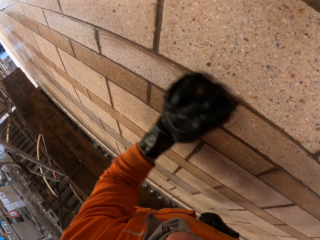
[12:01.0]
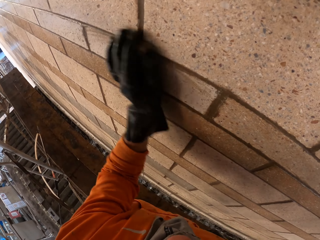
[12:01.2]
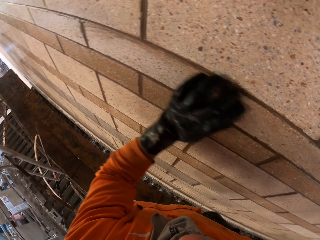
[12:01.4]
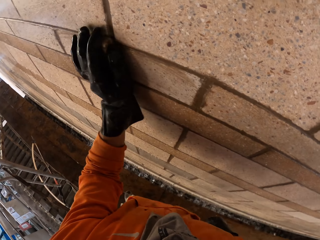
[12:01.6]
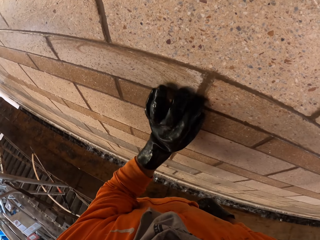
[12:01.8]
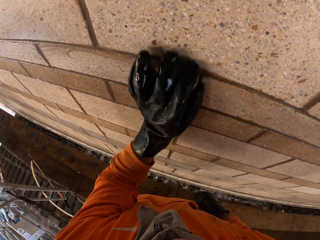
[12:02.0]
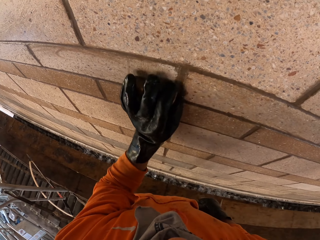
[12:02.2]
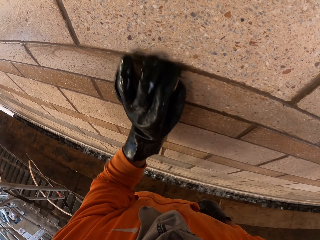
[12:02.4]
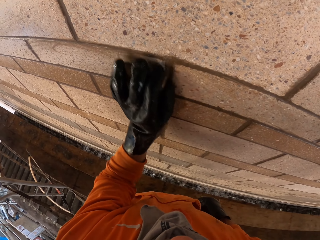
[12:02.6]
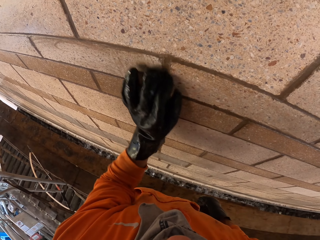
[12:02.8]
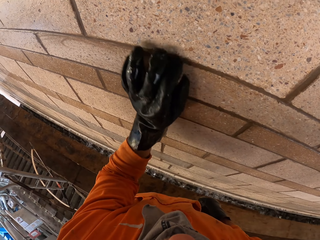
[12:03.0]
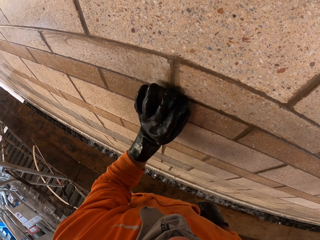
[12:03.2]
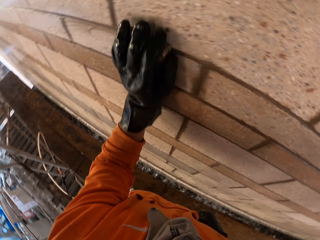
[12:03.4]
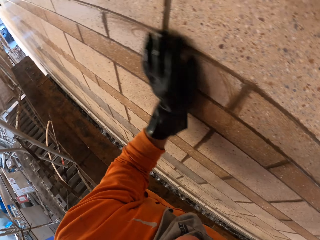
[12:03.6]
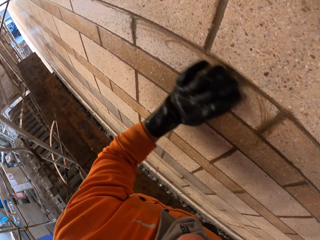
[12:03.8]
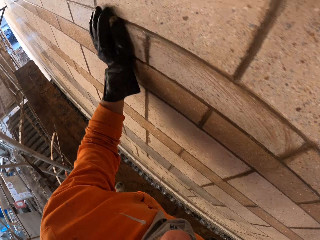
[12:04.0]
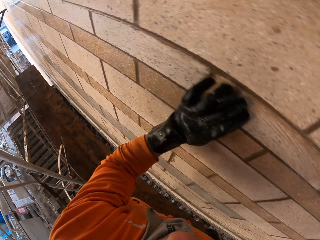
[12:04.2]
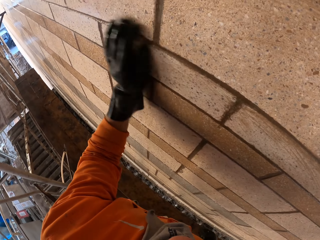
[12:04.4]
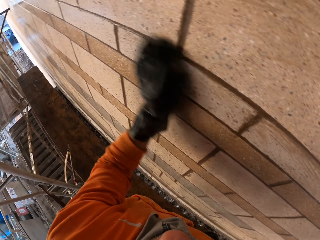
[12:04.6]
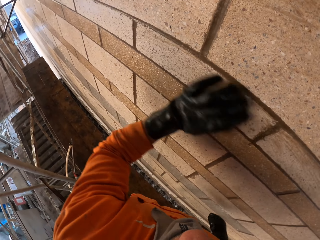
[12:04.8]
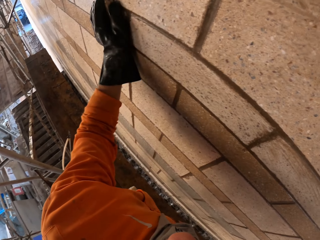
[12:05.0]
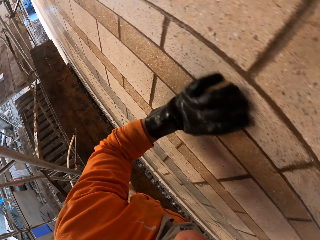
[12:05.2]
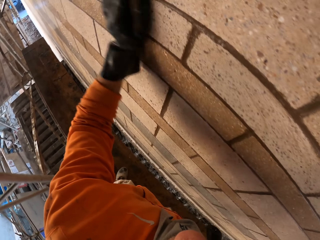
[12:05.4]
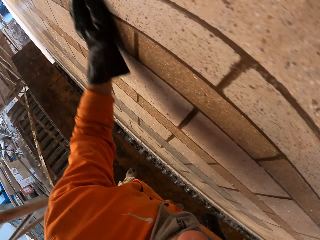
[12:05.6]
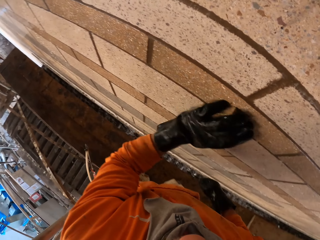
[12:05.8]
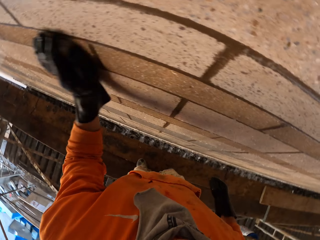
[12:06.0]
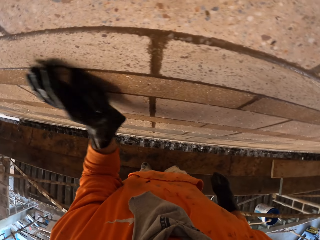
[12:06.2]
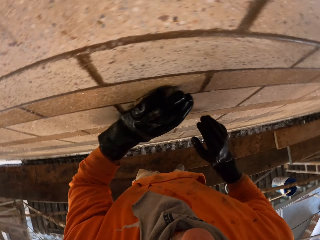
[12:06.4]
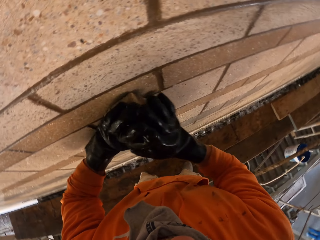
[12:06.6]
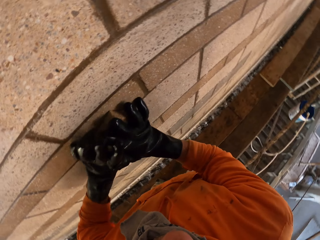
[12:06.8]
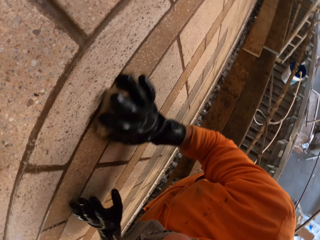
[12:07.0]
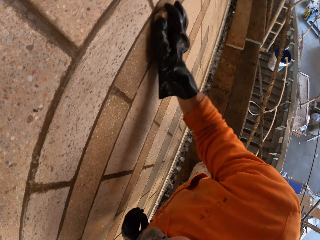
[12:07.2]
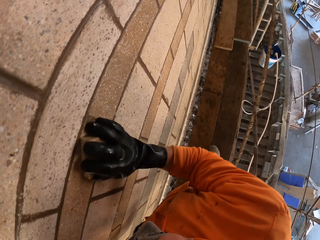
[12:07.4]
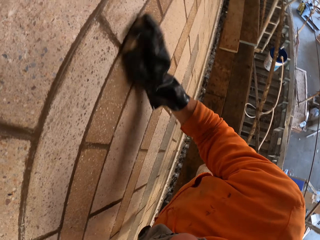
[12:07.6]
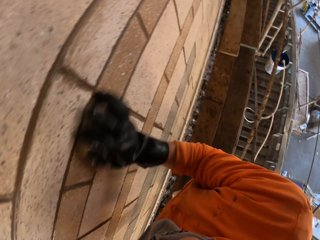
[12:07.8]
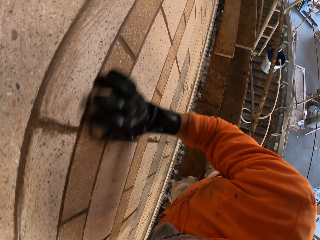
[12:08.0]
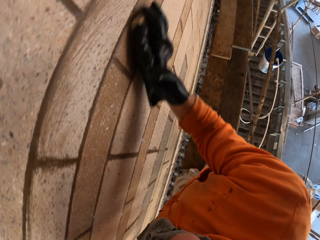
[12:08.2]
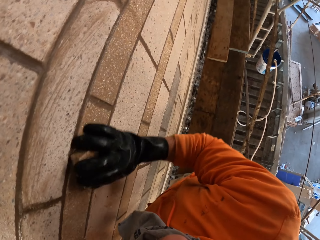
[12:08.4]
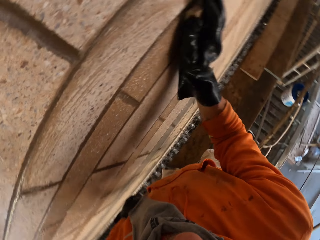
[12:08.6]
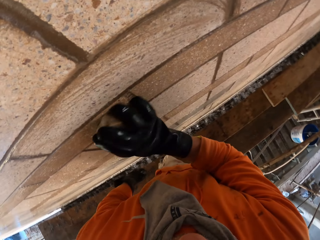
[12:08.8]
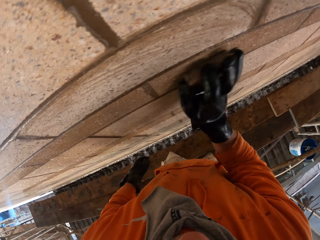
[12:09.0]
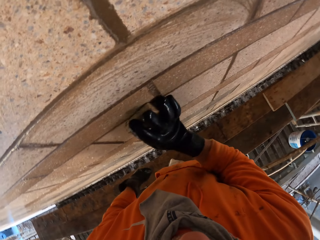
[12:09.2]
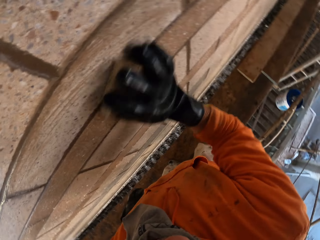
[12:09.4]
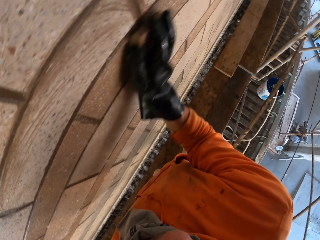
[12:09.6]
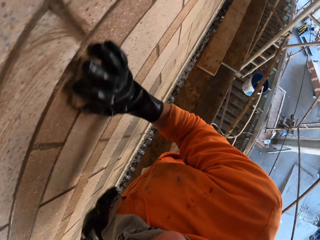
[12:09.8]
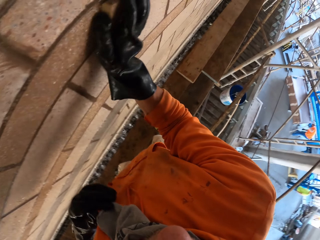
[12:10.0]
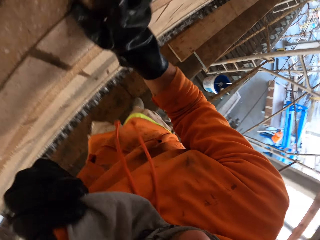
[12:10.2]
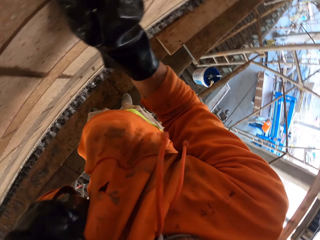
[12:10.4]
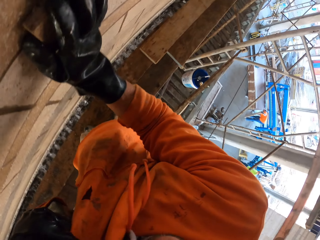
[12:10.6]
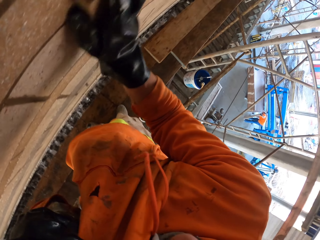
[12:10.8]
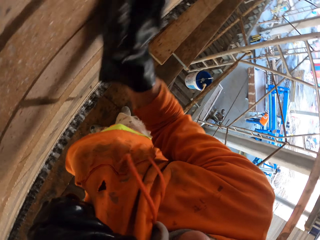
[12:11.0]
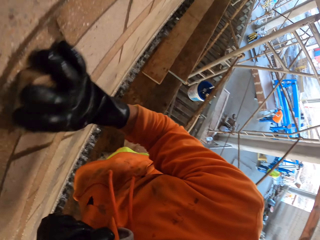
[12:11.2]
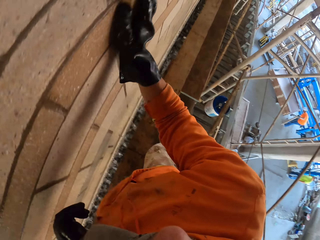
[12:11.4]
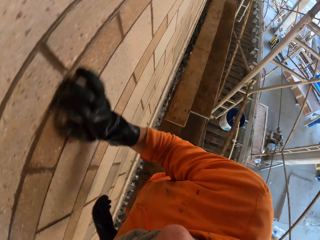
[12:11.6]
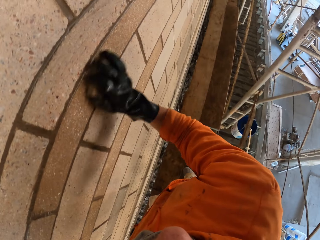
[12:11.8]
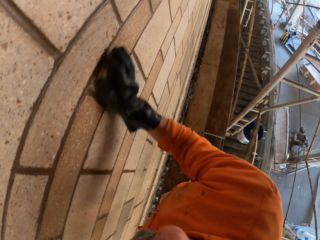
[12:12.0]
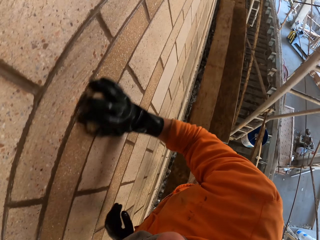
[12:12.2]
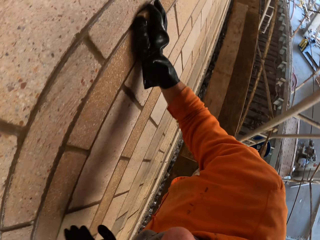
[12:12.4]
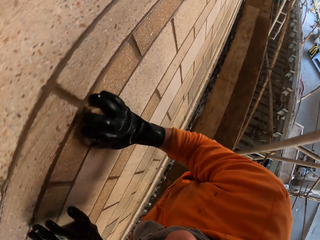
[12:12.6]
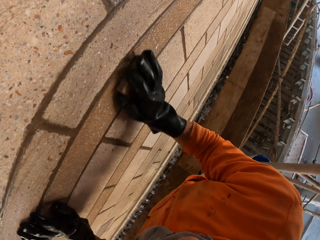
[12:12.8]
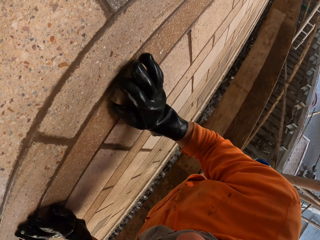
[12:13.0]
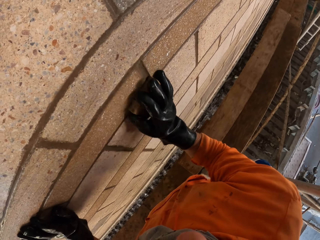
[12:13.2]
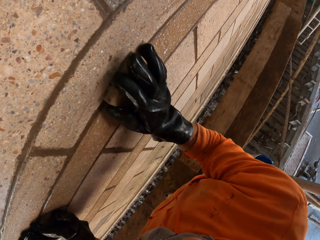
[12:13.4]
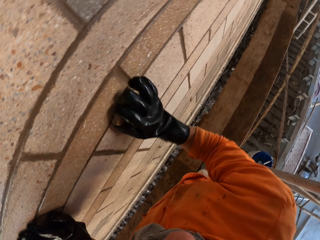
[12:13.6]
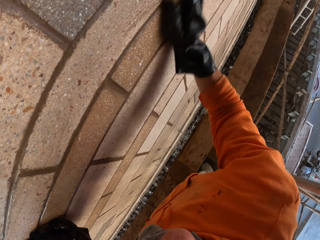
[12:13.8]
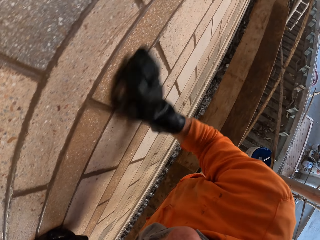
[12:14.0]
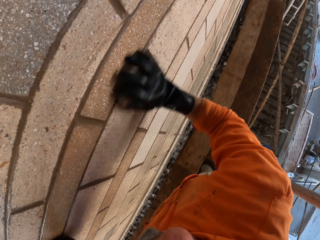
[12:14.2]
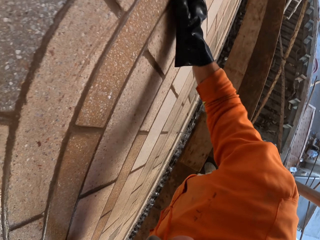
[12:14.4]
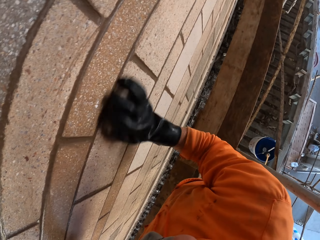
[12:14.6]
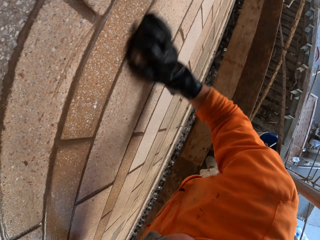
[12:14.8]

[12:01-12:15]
The camera wearer holds the sponge with the right hand. They put something on the right hand. They scrub the wall street with the right hand. They lift their cloth with the left hand. They touch the face with the left hand.

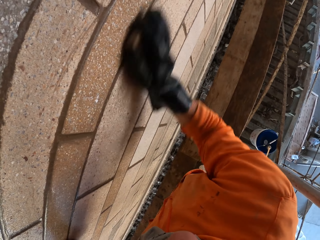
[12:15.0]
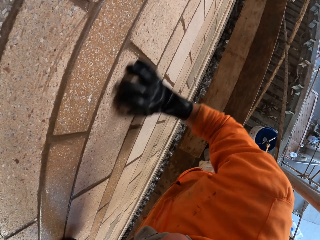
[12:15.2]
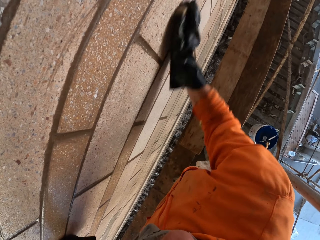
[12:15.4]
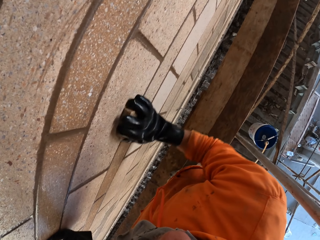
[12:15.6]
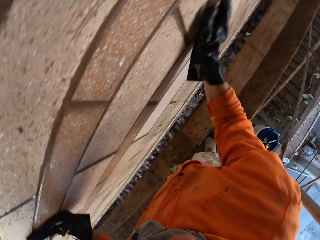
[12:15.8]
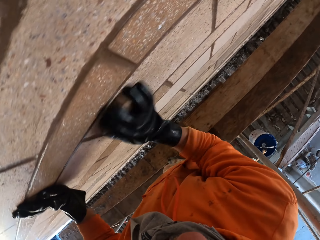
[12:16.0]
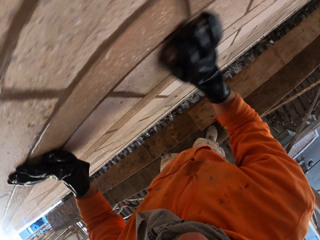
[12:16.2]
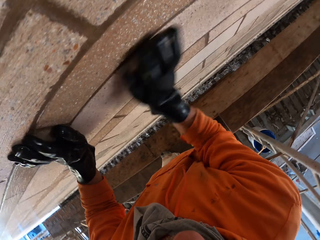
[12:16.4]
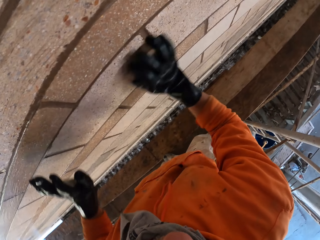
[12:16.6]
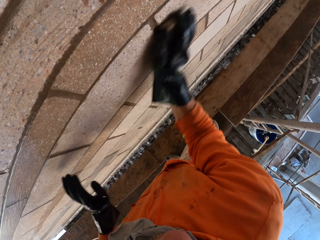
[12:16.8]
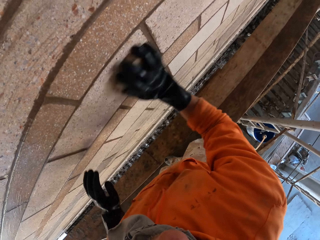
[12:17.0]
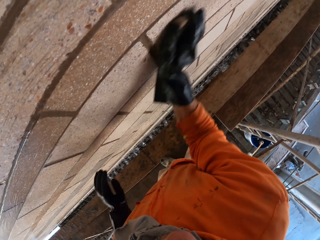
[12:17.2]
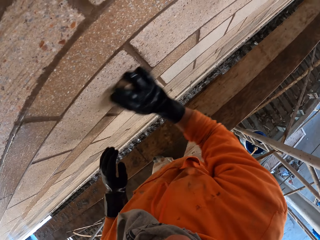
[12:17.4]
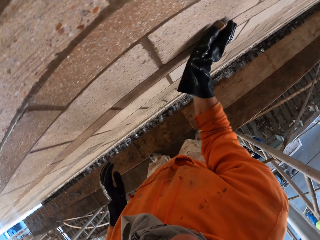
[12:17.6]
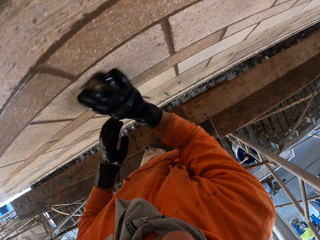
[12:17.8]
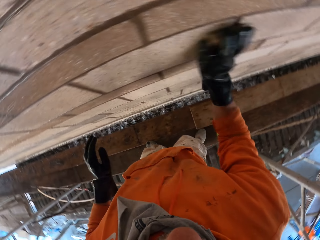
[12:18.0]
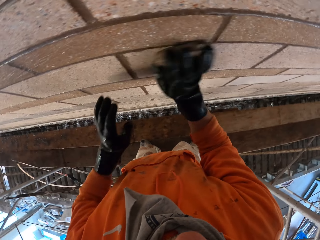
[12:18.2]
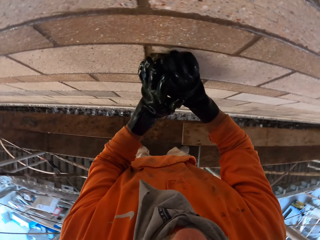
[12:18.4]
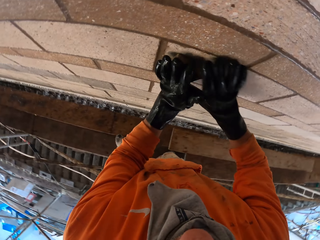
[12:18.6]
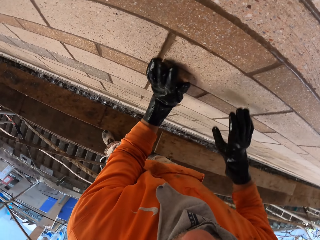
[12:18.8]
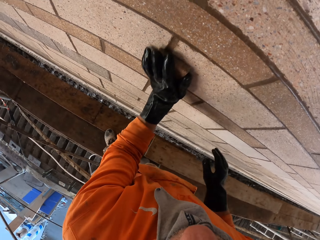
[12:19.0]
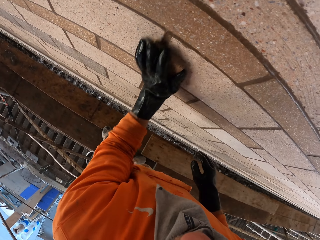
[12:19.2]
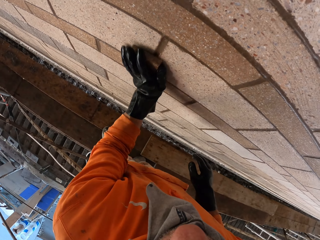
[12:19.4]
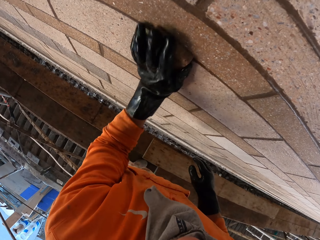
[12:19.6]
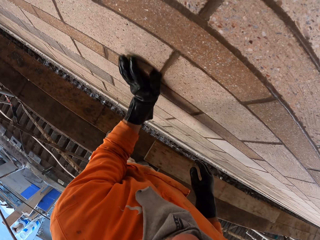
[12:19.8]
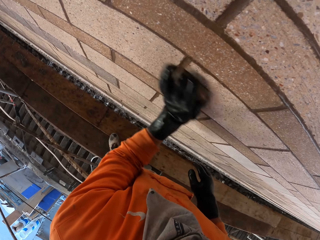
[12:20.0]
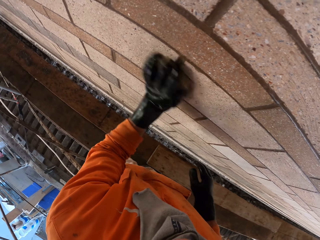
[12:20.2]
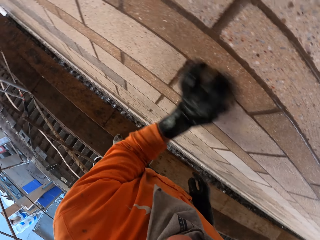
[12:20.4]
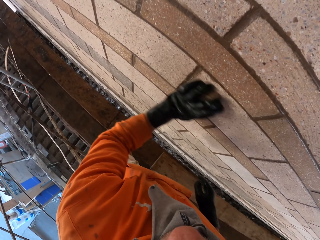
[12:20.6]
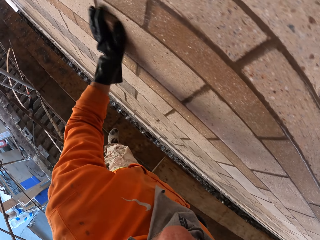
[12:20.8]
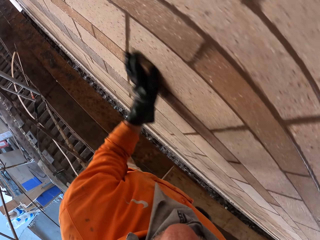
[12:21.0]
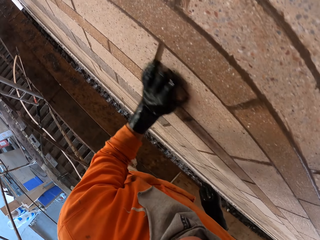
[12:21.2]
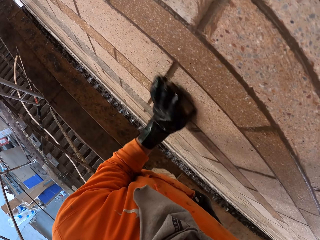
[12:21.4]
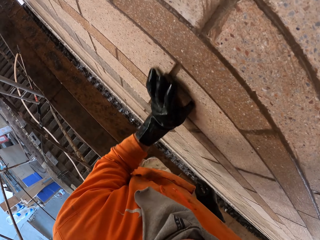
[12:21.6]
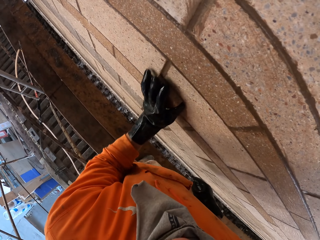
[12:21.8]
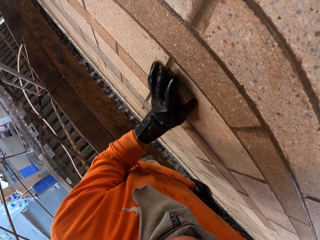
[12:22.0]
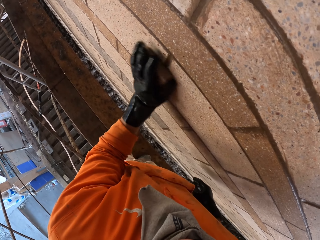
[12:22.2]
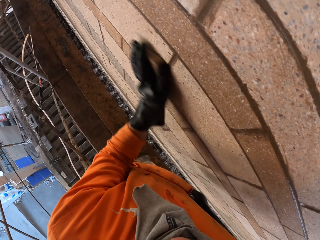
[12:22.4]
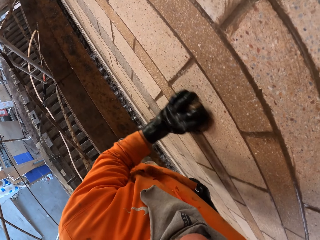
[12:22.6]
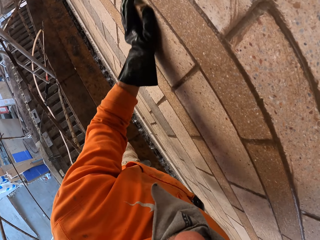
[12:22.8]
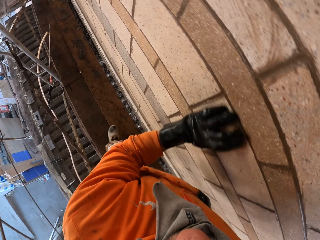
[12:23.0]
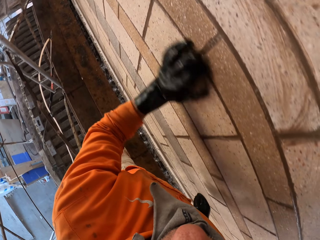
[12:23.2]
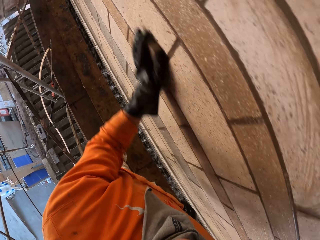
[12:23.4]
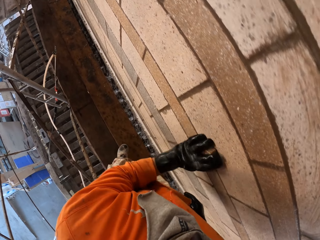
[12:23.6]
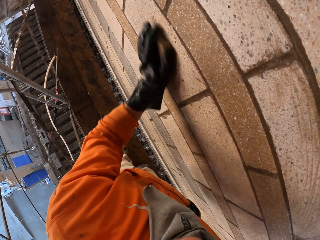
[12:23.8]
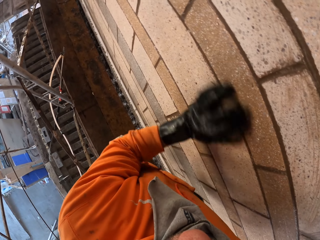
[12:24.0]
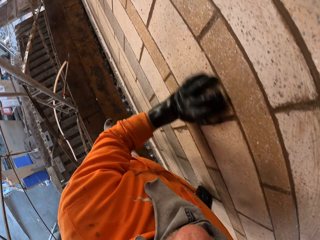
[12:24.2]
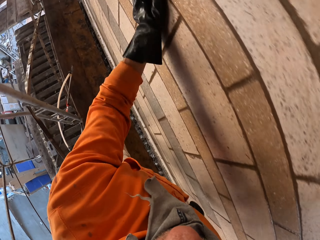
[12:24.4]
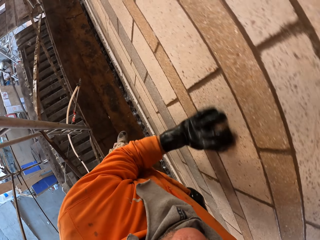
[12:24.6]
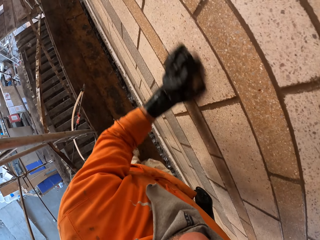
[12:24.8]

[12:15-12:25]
The camera wearer scrubs the wall street with the left hand. They hold the sponge with the left hand.
